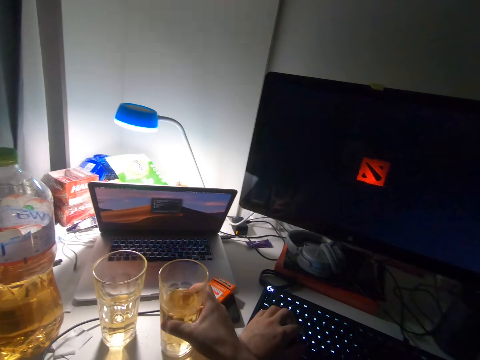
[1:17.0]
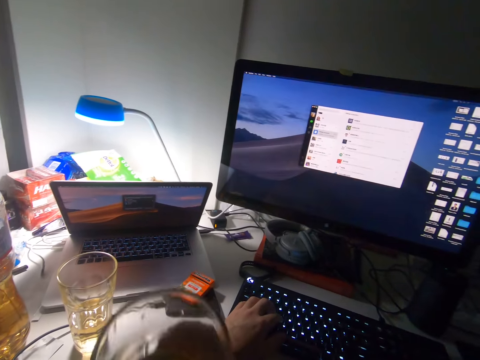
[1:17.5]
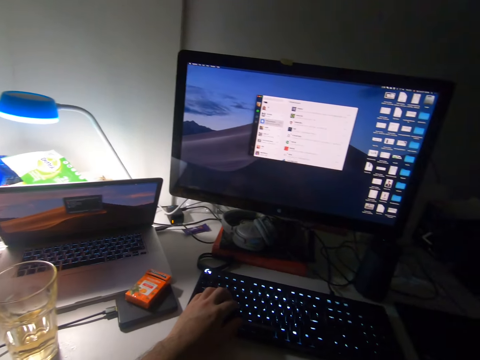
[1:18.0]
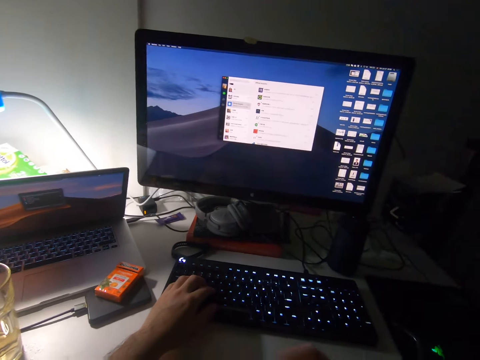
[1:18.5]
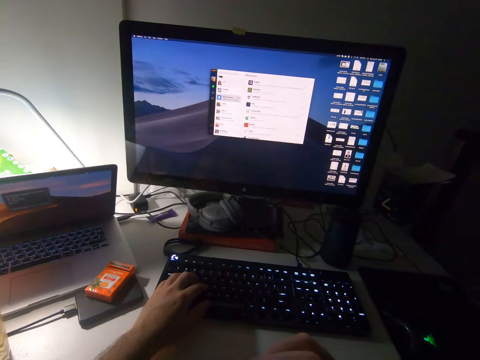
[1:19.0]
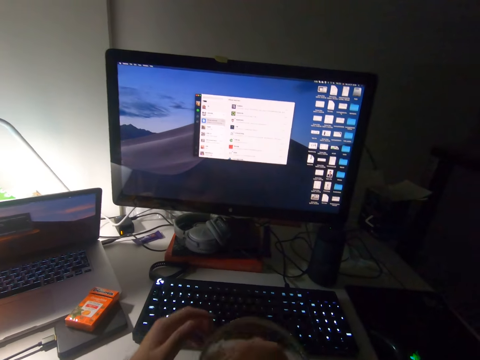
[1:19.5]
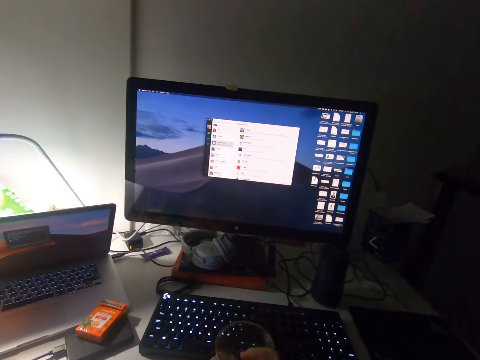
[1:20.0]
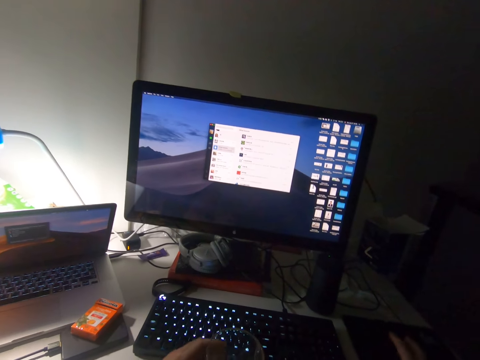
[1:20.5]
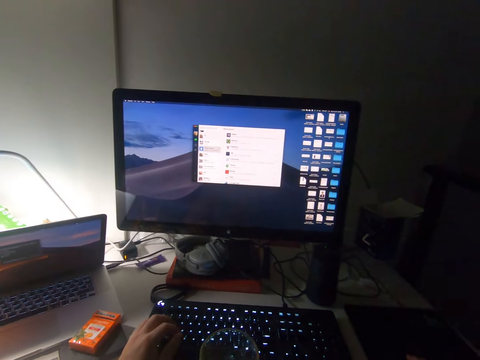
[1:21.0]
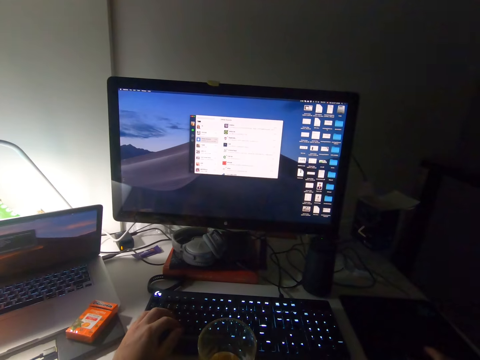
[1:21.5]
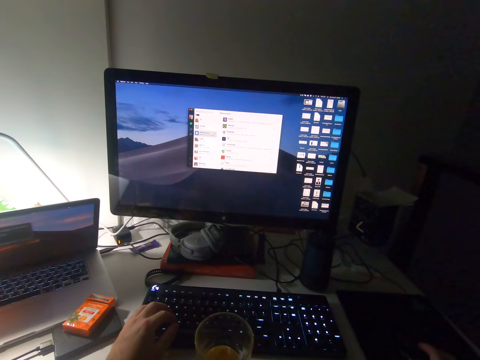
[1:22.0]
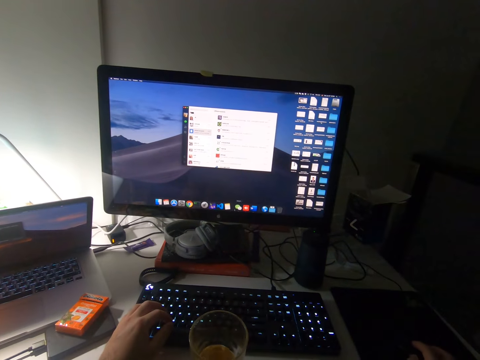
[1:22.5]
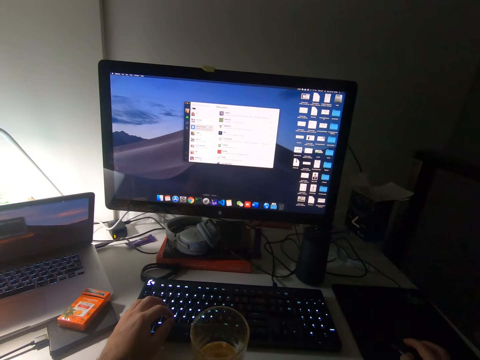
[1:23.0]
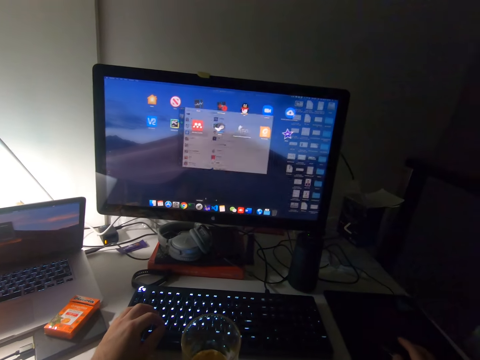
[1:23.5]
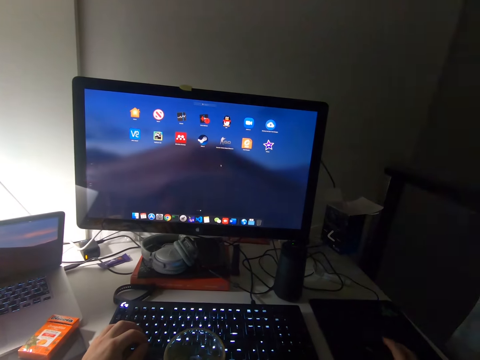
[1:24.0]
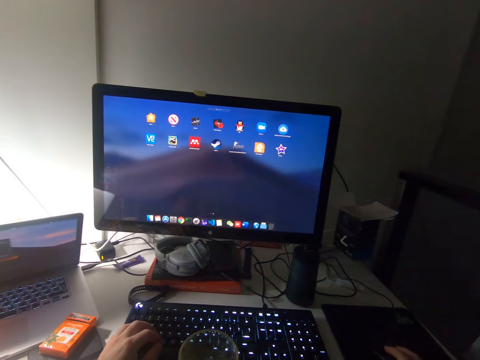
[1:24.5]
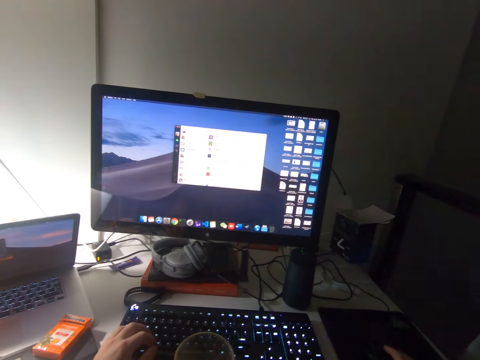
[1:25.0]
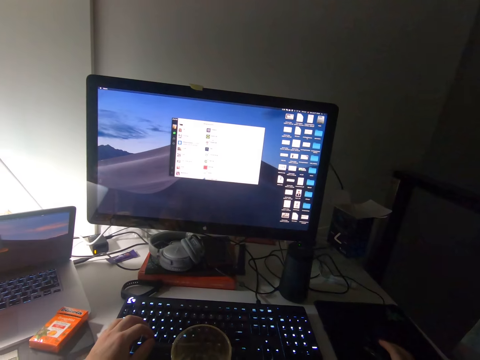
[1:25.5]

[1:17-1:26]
The camera wearer operates the desktop with the keyboard. They drink the drink. They place the cup on the table. They operate the desktop with the mouse.

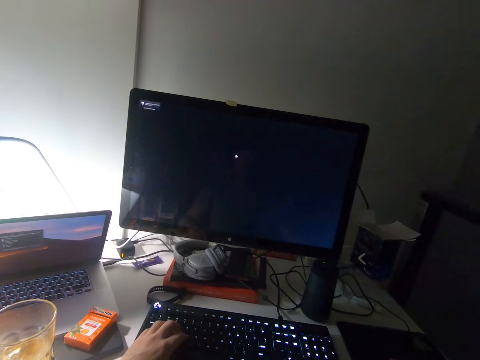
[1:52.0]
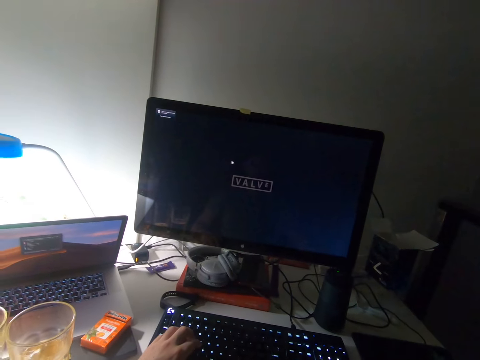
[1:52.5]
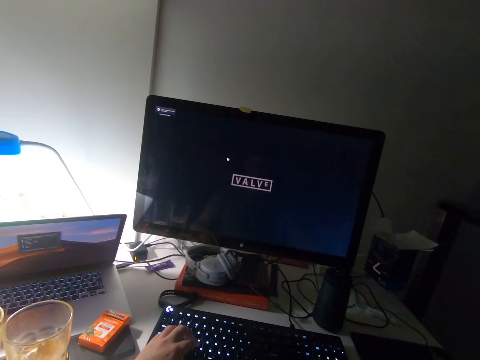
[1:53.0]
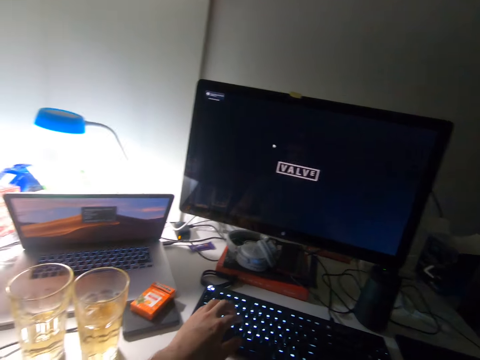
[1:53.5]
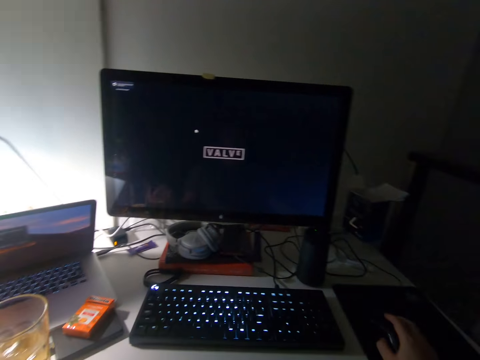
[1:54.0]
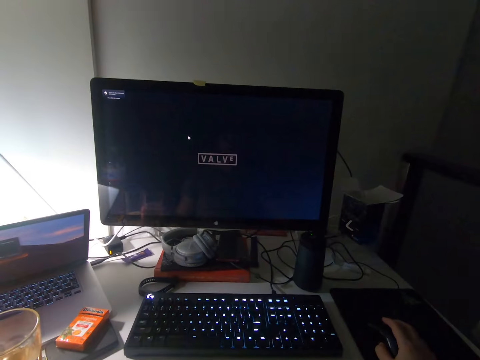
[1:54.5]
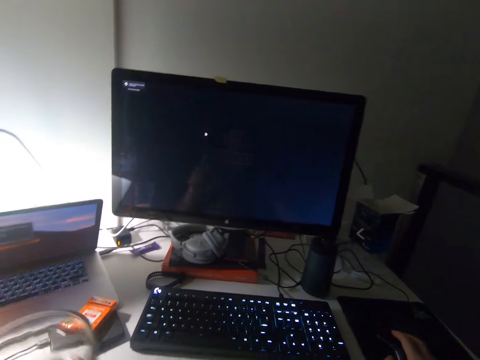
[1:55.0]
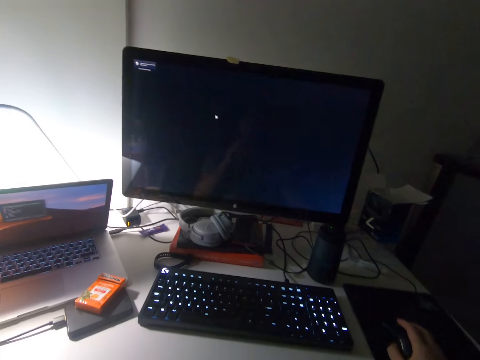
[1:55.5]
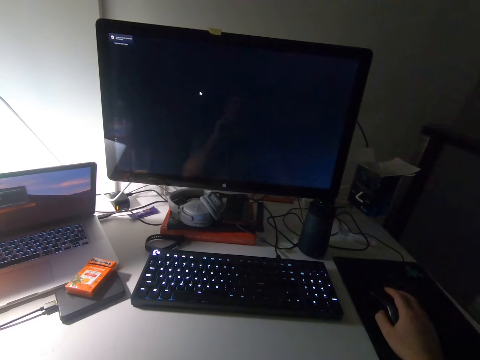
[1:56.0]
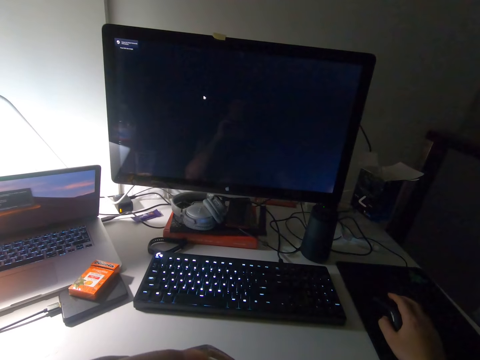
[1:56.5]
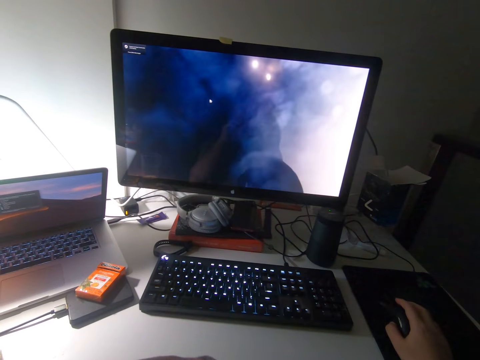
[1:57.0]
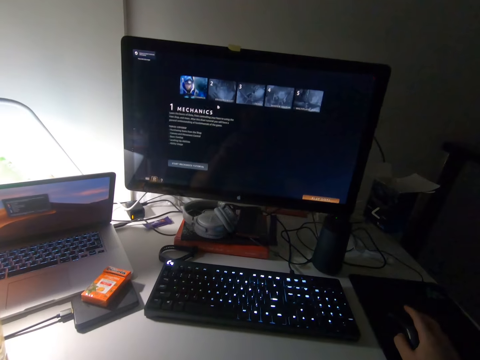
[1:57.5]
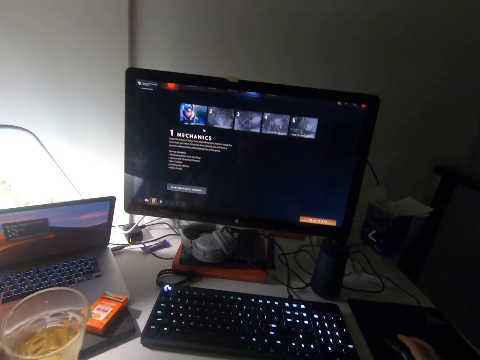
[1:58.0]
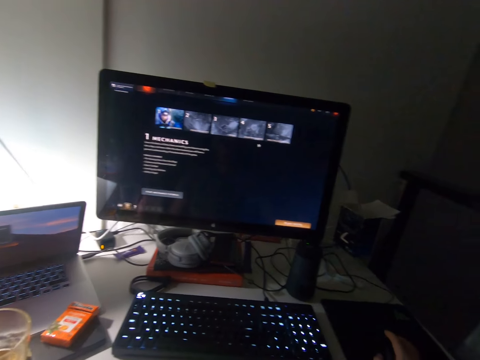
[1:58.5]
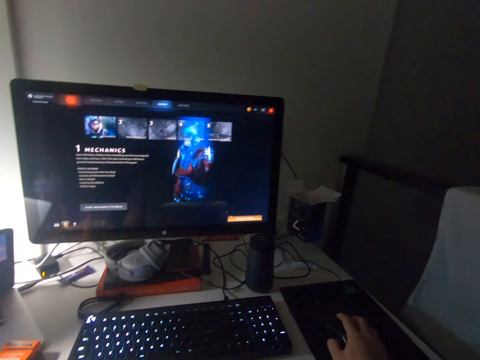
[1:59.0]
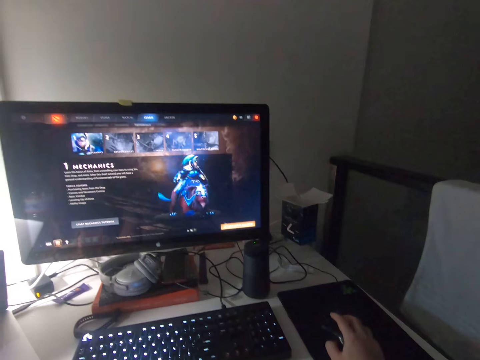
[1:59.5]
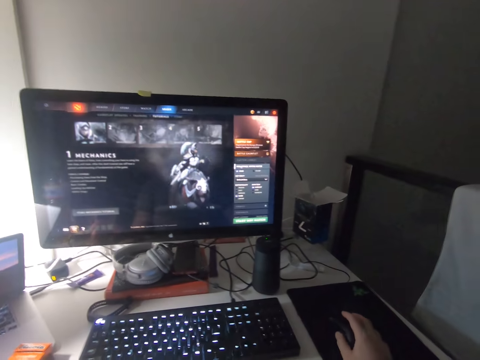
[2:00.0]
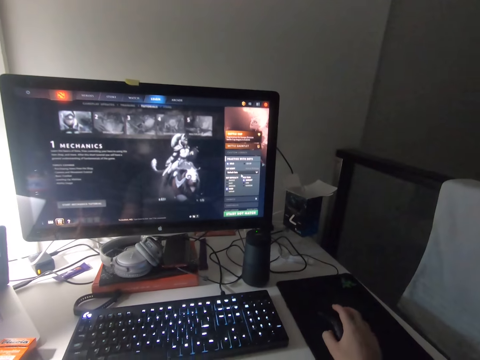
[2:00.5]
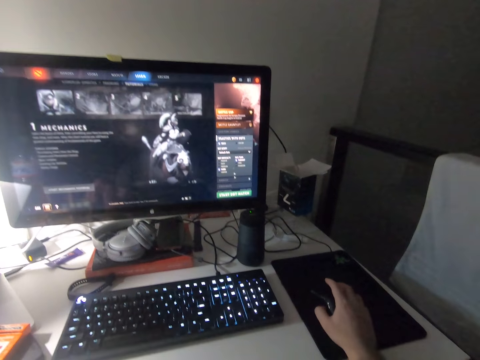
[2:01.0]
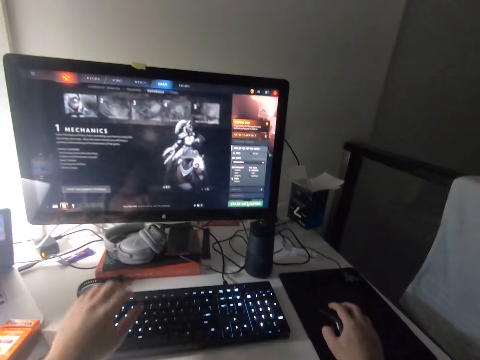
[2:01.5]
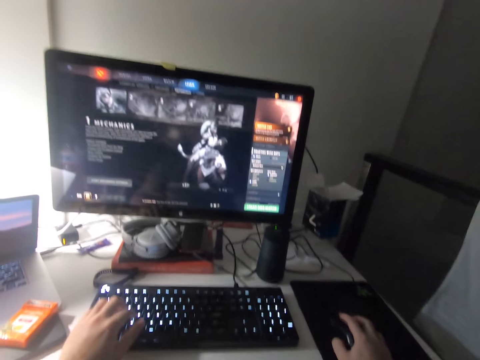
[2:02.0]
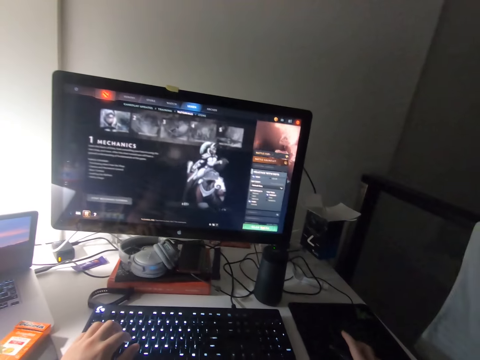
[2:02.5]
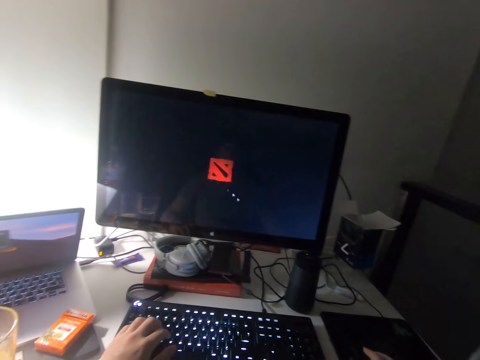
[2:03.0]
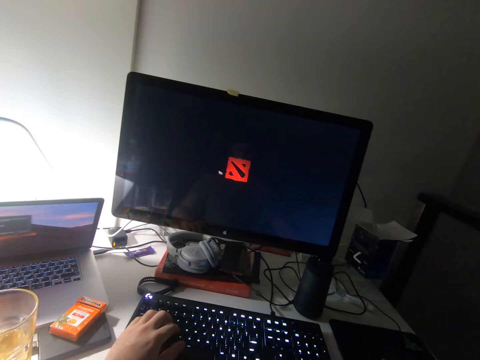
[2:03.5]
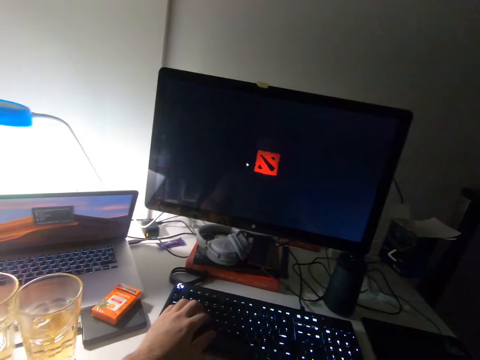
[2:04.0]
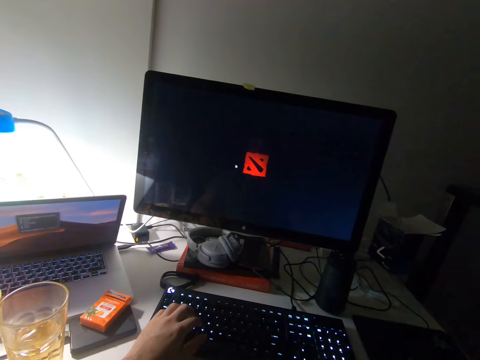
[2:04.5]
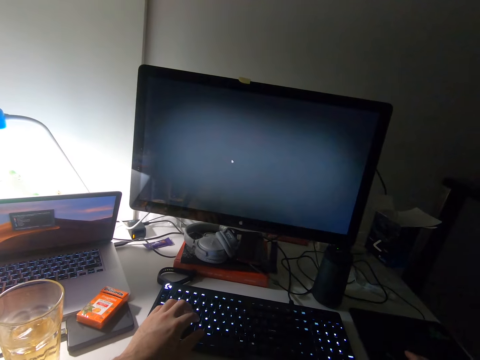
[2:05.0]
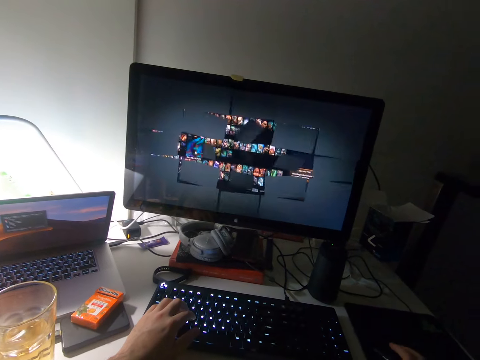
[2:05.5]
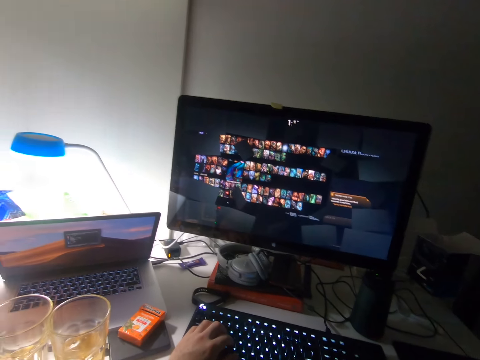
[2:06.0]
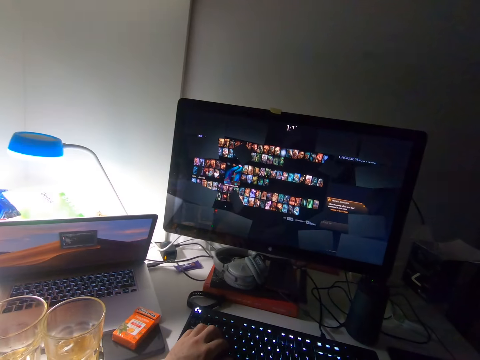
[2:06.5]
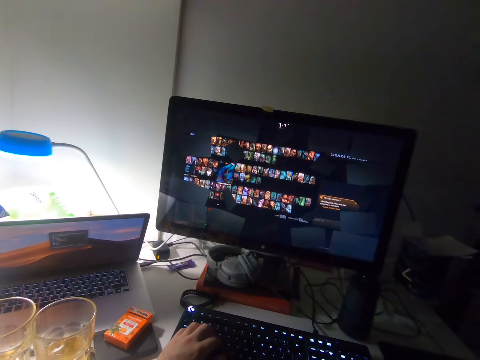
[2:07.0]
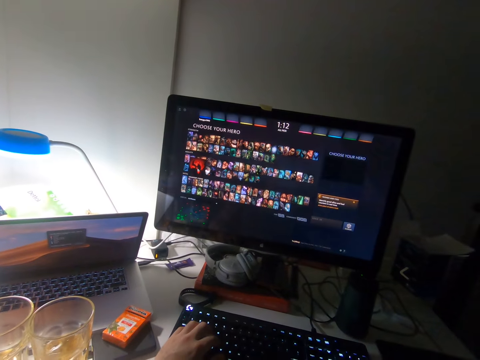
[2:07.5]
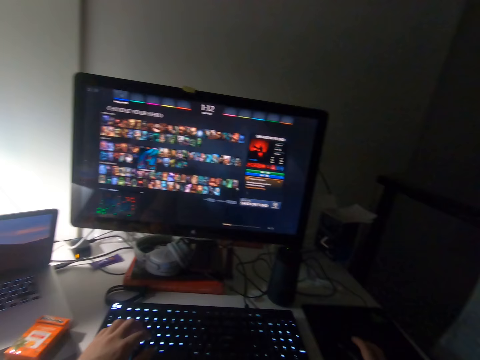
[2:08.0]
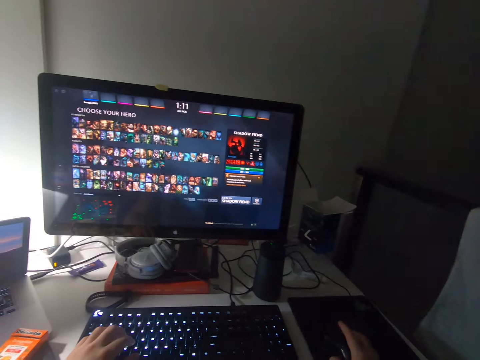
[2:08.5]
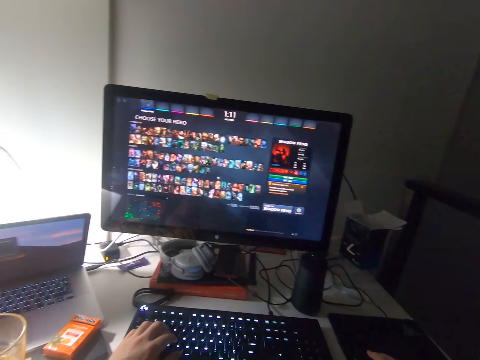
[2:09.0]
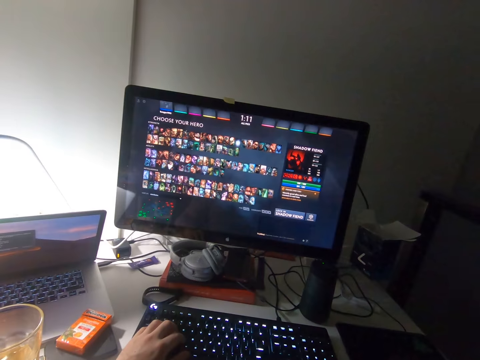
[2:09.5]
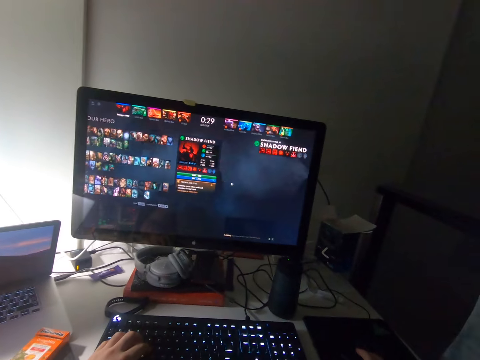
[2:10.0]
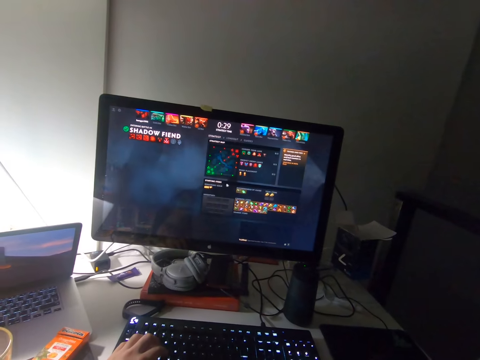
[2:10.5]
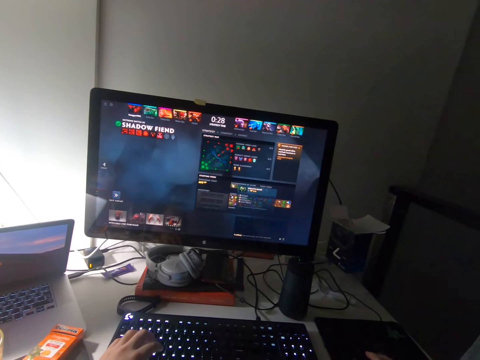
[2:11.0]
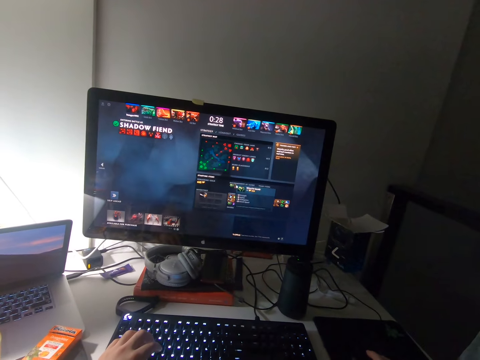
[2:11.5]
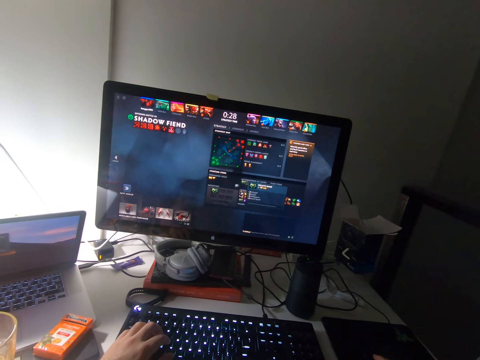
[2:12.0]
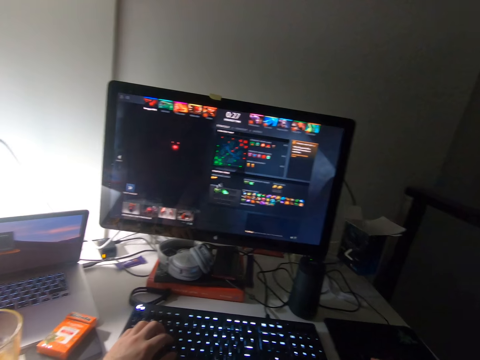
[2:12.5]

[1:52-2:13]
The camera wearer picks up the cup from the table with his left hand. He drinks from the cup. He operates the desktop with the mouse in his right hand. He places the cup on the table with his left hand. He places his left hand on the keyboard.
